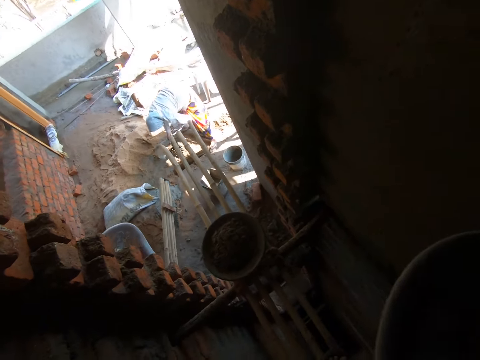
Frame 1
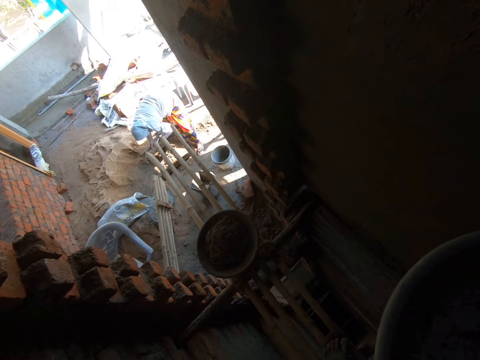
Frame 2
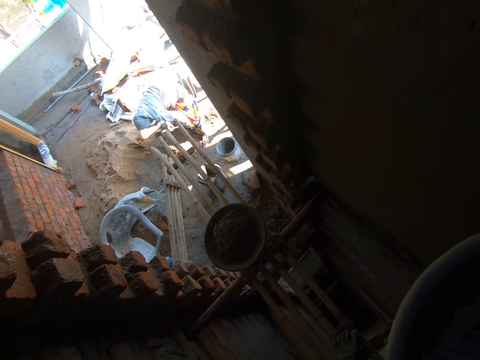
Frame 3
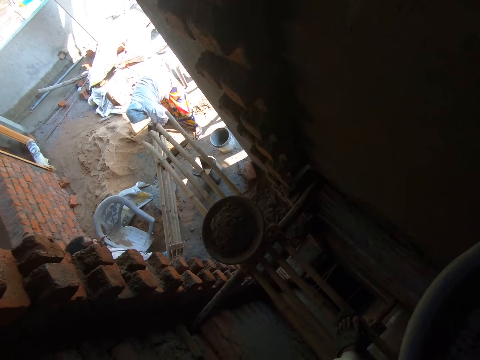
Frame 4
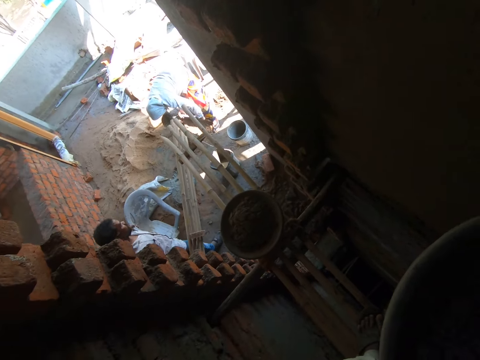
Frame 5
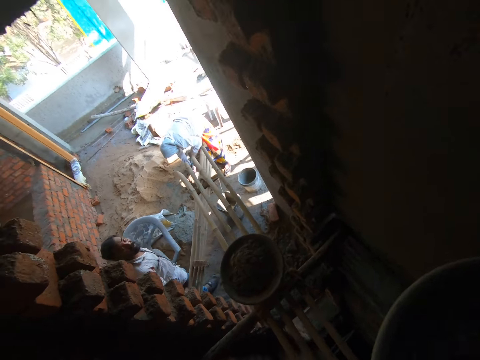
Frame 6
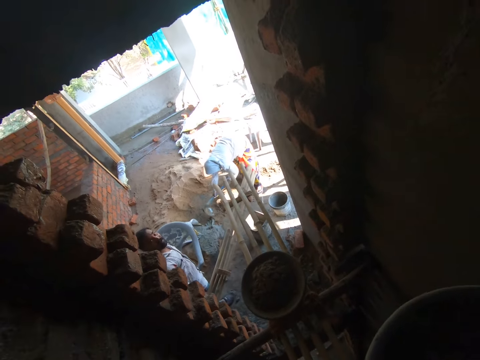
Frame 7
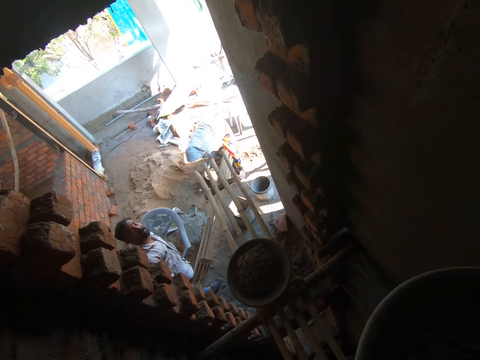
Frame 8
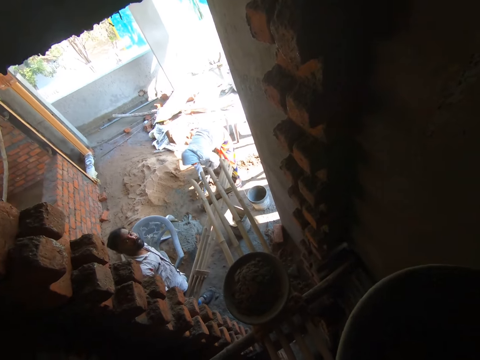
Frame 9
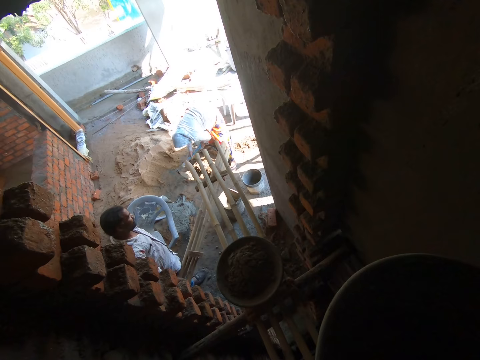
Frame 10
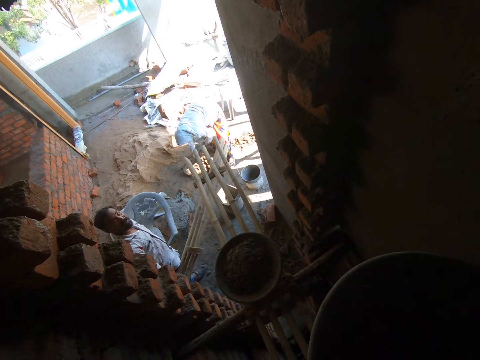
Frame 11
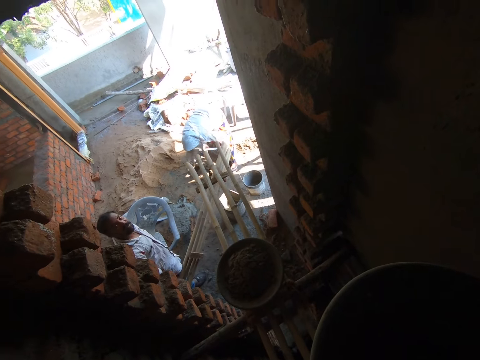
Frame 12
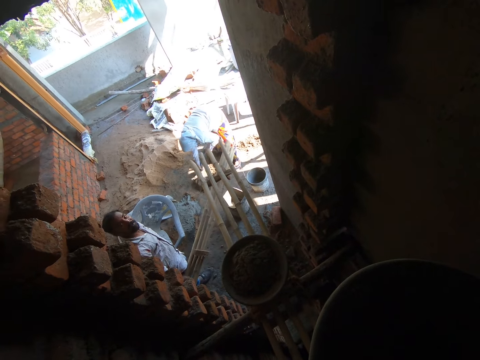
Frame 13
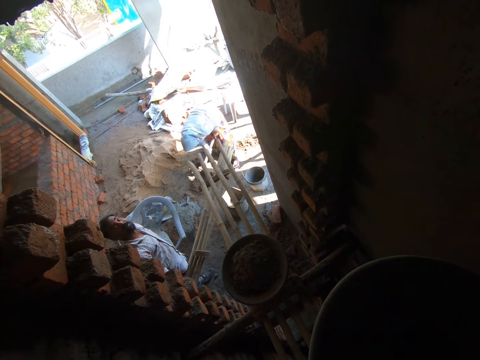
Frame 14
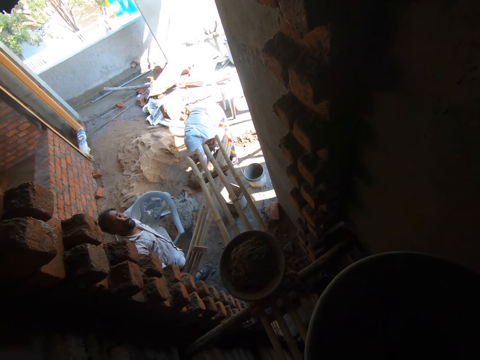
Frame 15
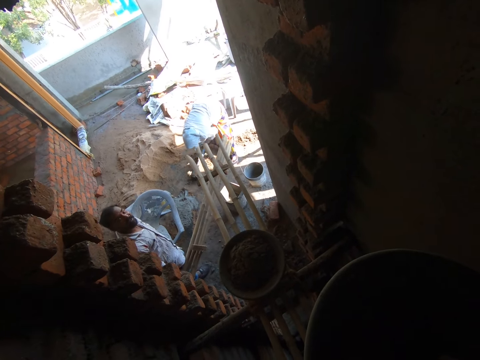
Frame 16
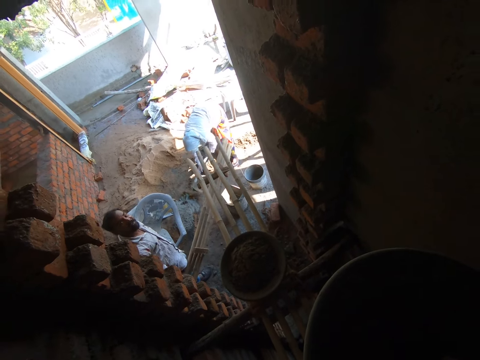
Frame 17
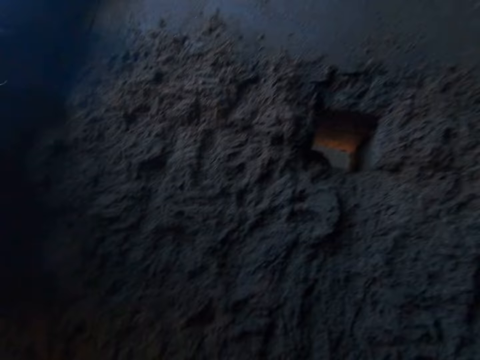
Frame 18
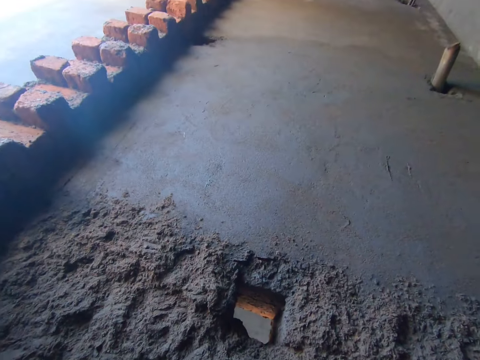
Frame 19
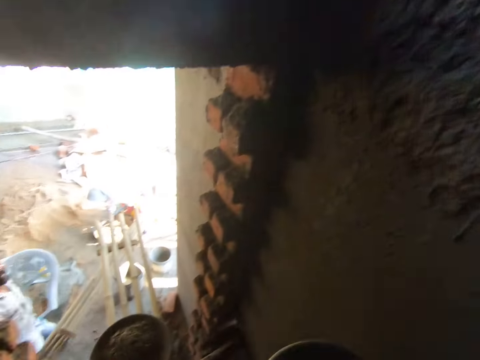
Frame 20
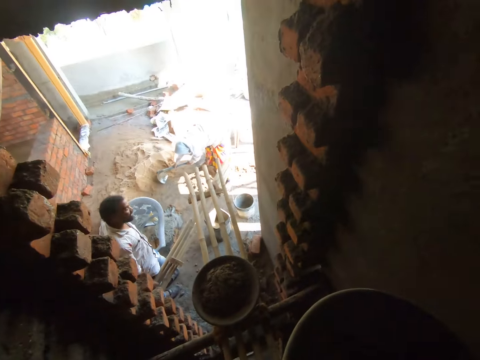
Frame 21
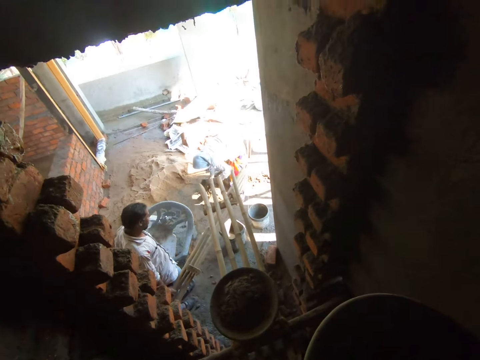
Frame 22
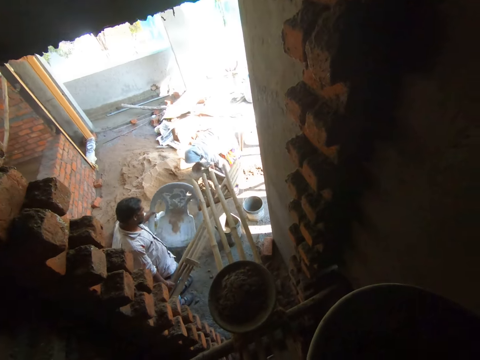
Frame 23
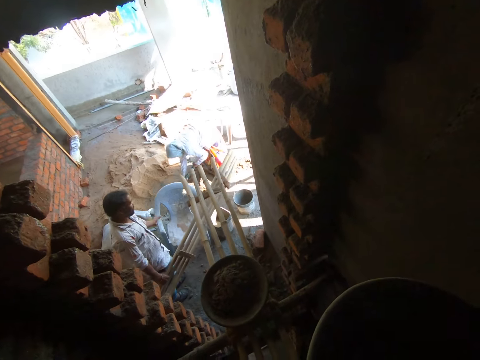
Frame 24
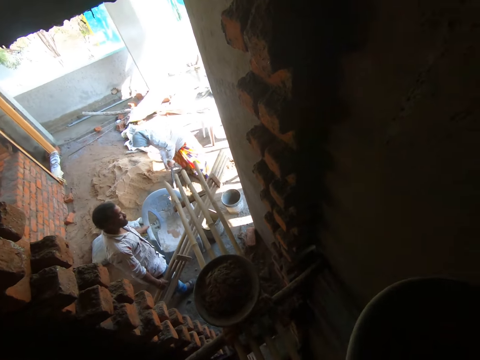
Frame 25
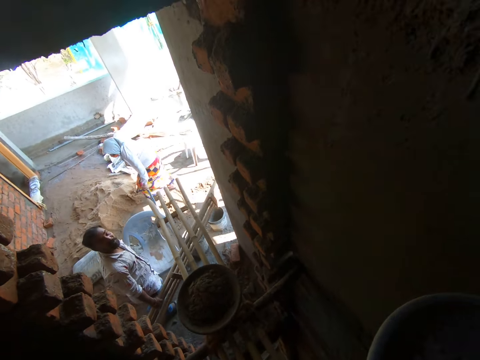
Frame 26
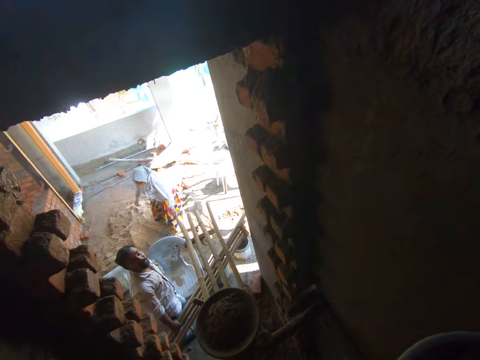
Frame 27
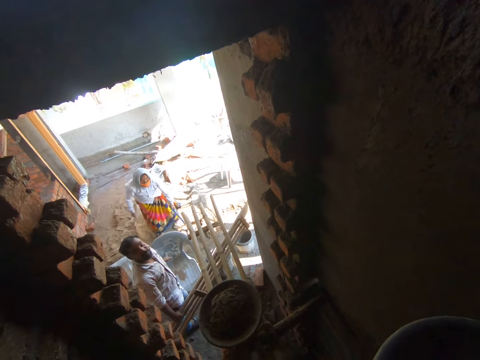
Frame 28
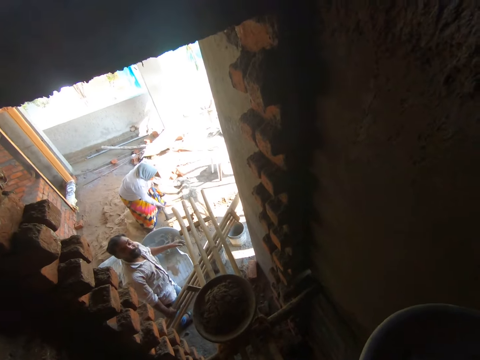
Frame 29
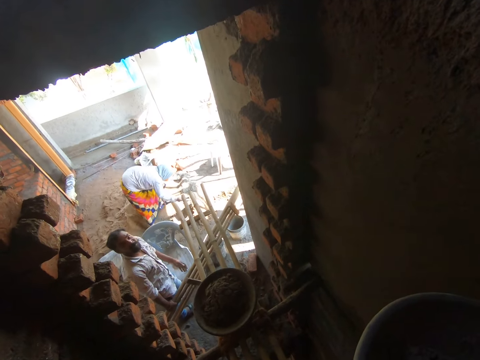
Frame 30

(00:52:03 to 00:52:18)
The camera wearer interacts with a man. The man moves a chair on the ground with his left hand.

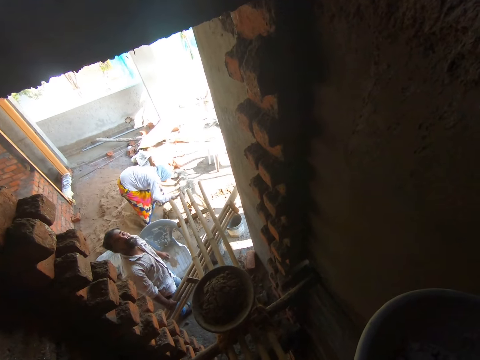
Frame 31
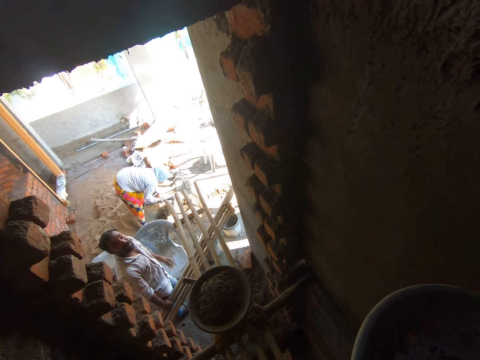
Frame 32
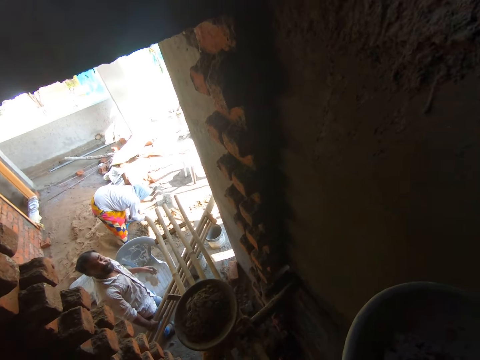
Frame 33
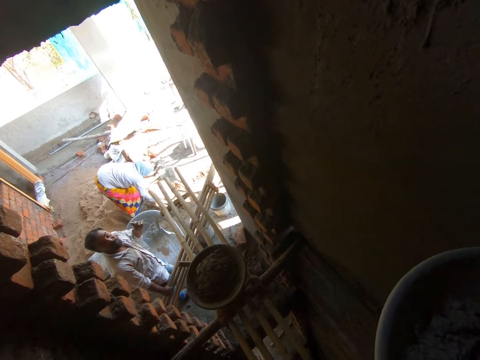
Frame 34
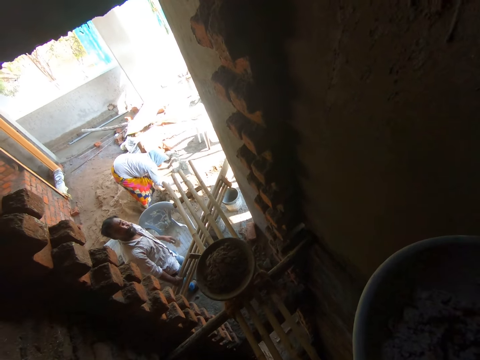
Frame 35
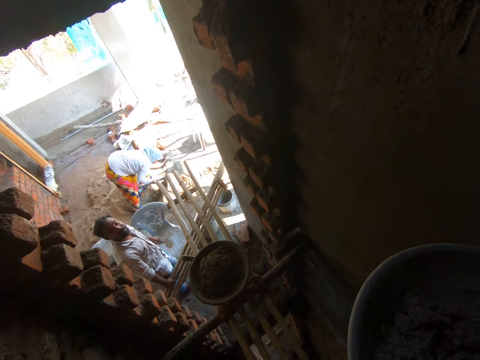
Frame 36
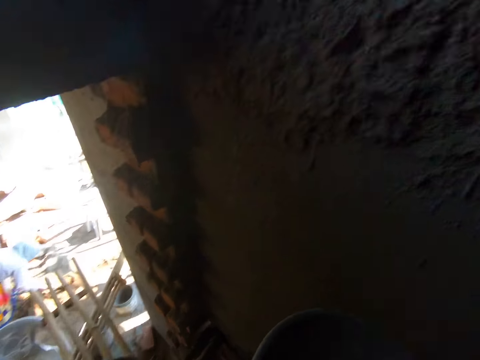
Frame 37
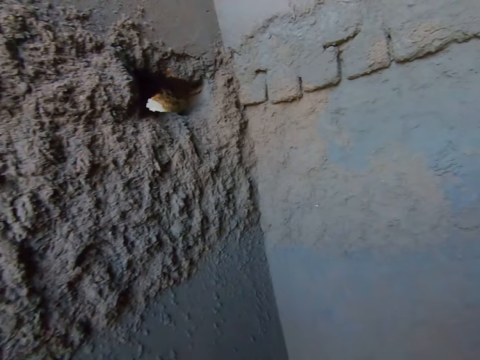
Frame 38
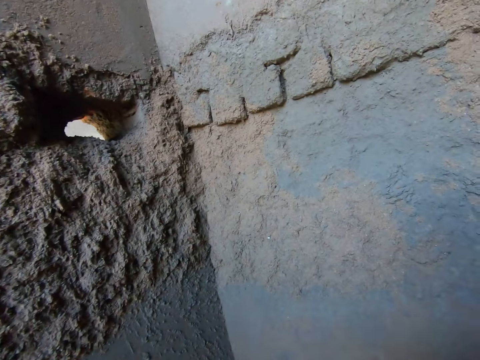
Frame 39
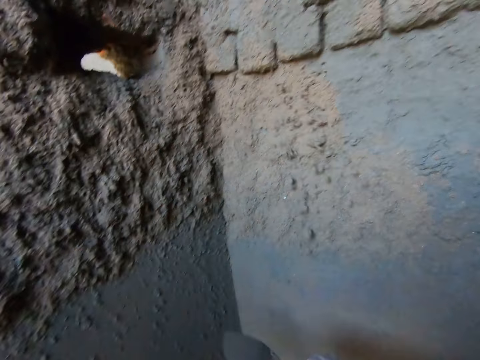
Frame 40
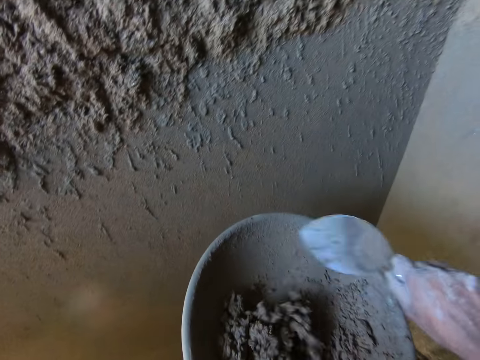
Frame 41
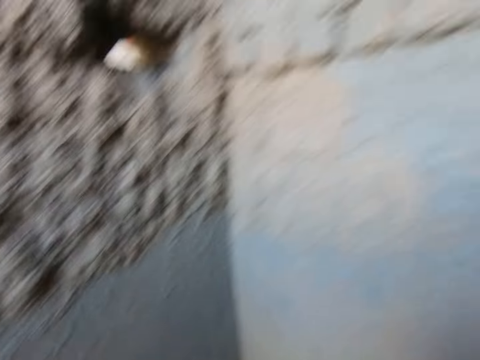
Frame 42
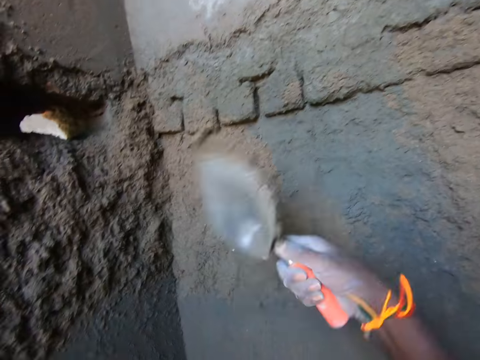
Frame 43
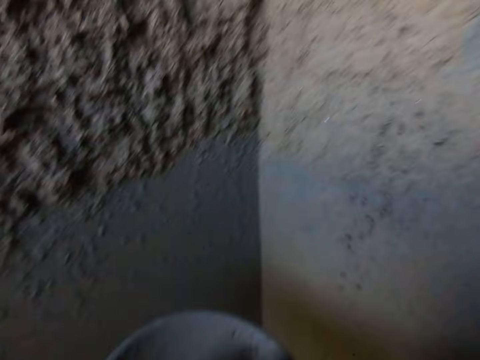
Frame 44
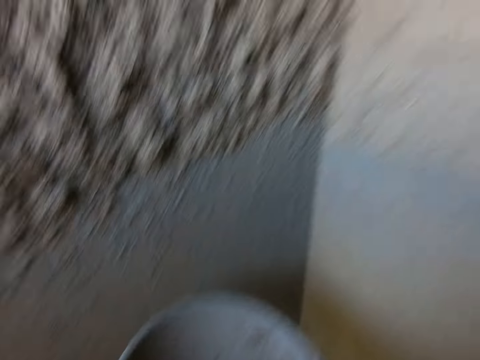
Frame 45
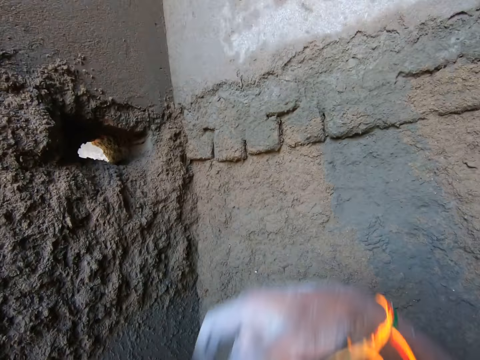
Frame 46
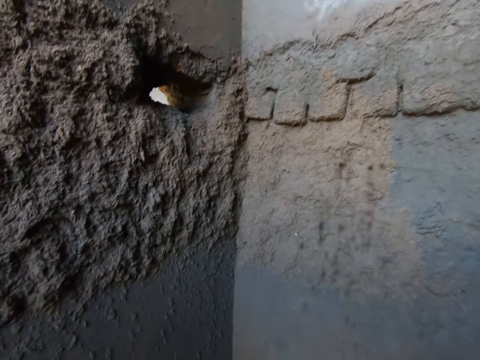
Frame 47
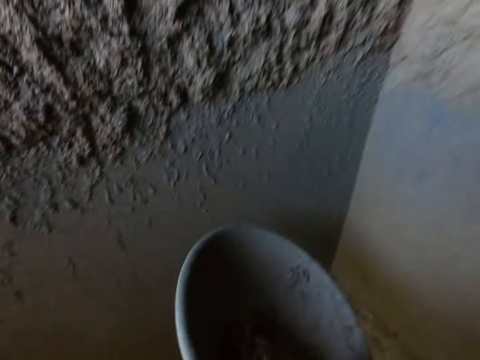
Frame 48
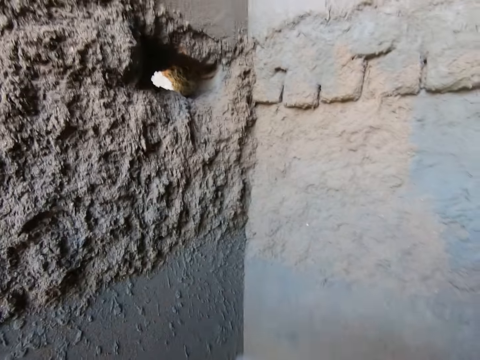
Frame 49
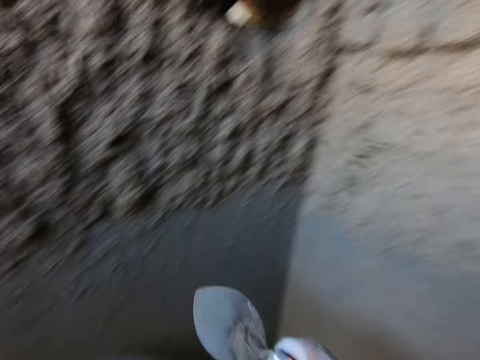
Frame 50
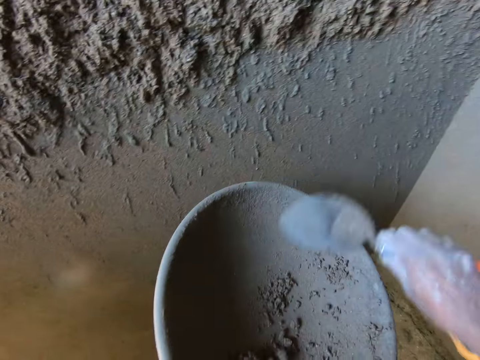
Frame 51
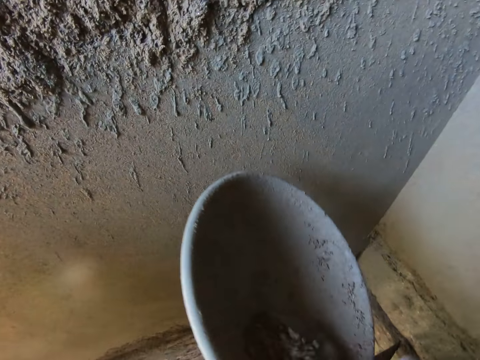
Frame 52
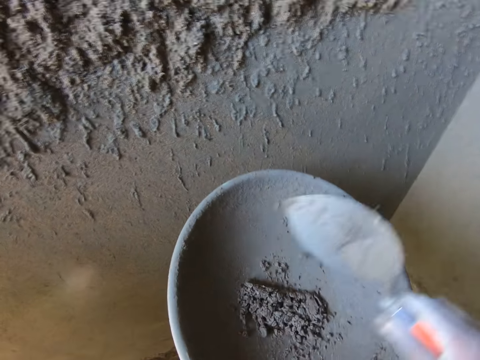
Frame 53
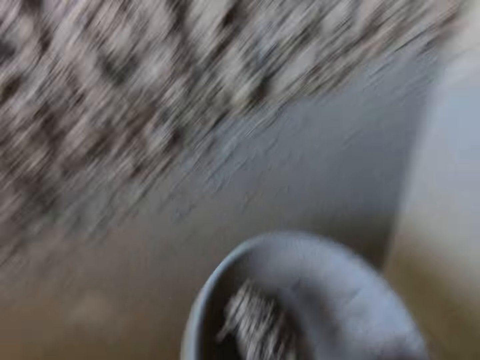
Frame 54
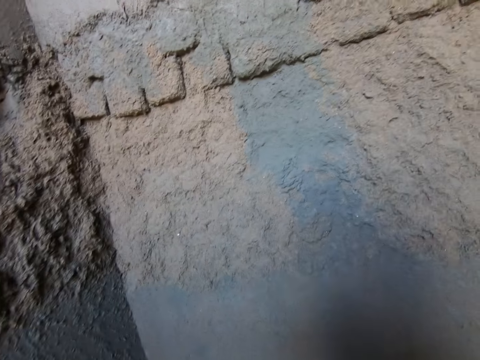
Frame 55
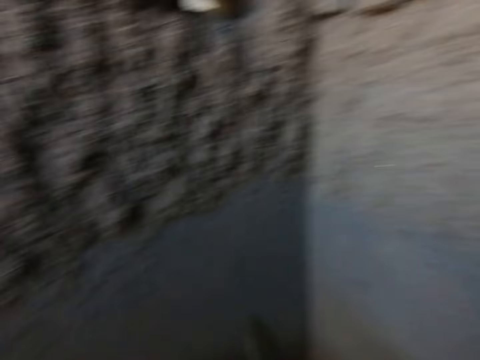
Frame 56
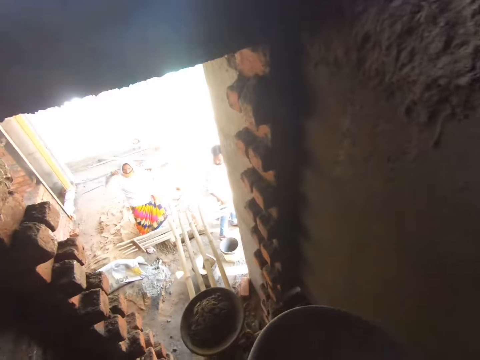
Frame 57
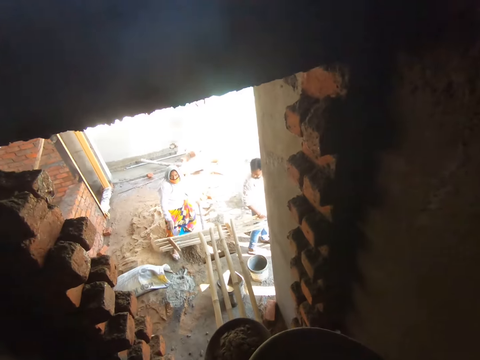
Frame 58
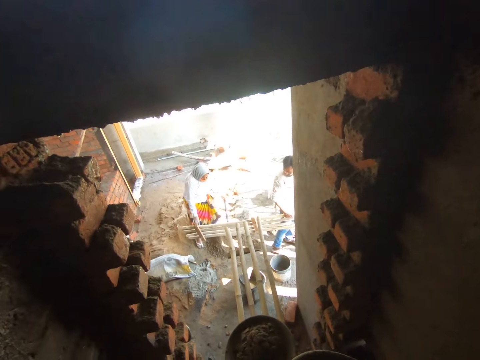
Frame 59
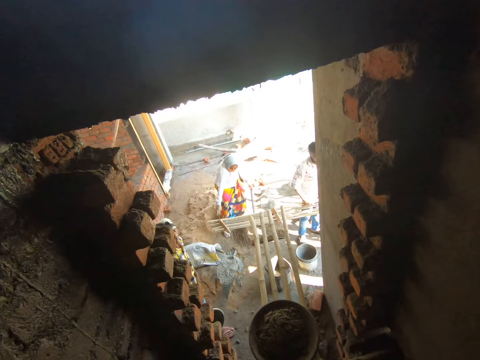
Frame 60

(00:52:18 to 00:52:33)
The camera wearer throws the clay or cement mixture on the trowel in his right hand on the wall. He fetches some clay with the trowel in his right hand from a pan in his left hand. He throws the clay on the trowel in his right hand on the wall. He scoops the cement mixture. He throws the cement mixture on the wall. He scoops the cement mixture. He throws the cement mixture on the wall. He scoops the cement mixture. He throws the cement mixture on the wall. He interacts with the woman, the man and another man. He holds a metallic basin.
